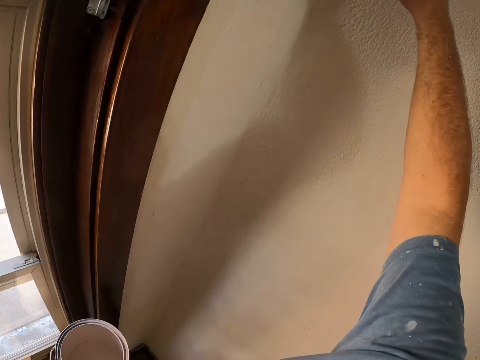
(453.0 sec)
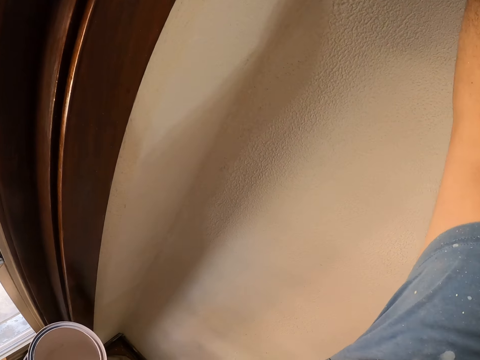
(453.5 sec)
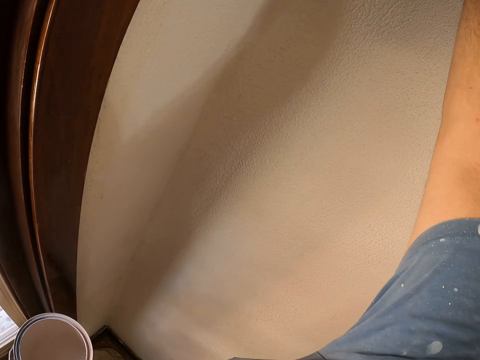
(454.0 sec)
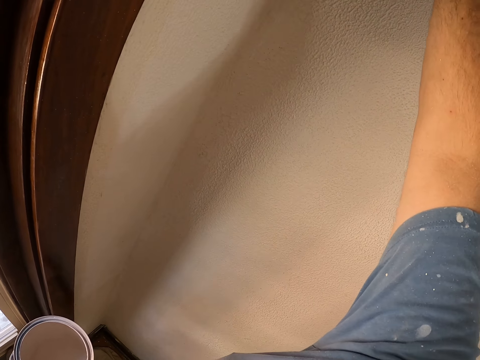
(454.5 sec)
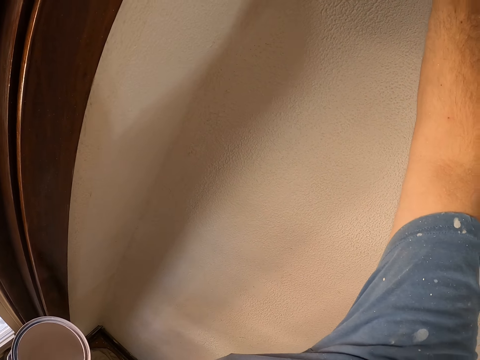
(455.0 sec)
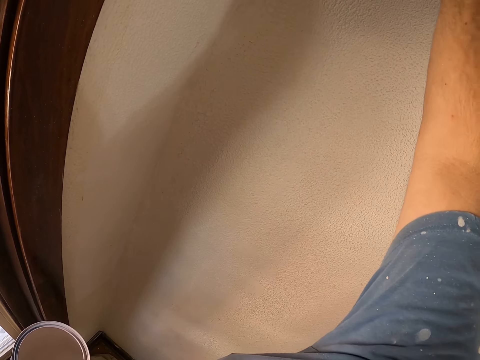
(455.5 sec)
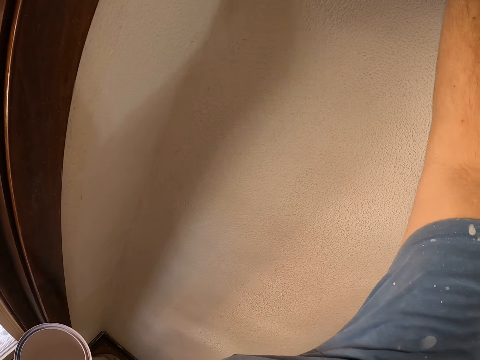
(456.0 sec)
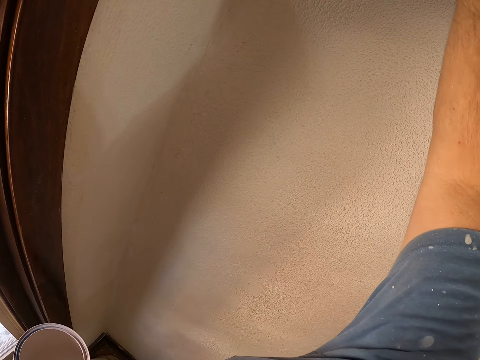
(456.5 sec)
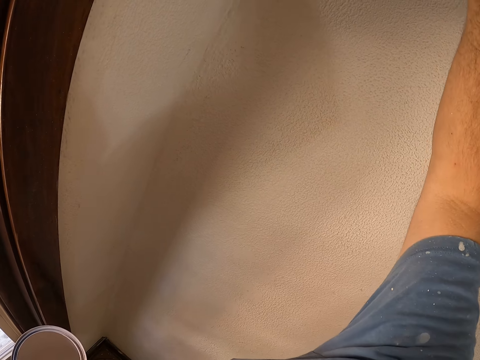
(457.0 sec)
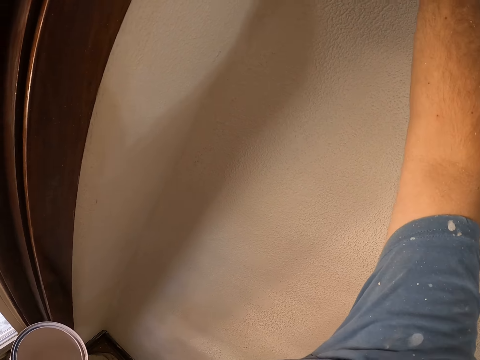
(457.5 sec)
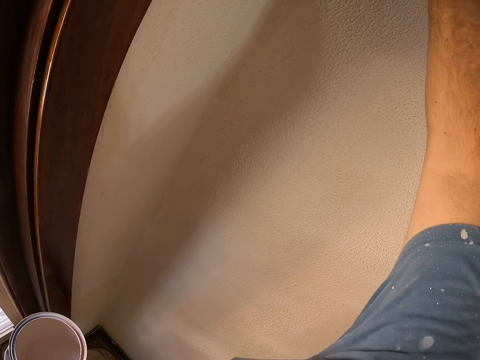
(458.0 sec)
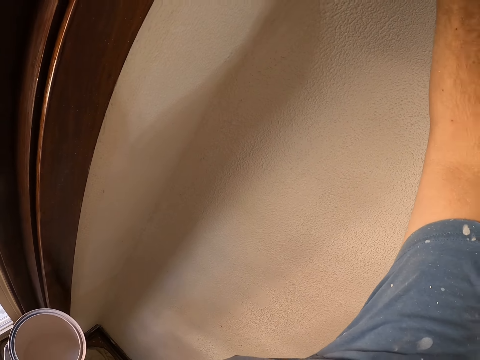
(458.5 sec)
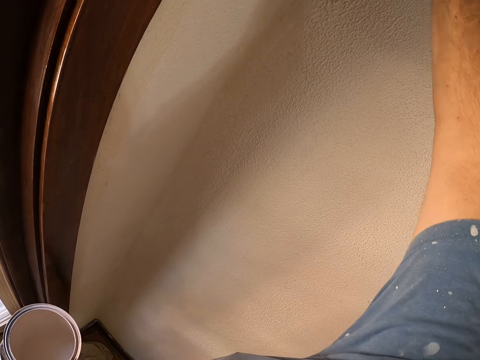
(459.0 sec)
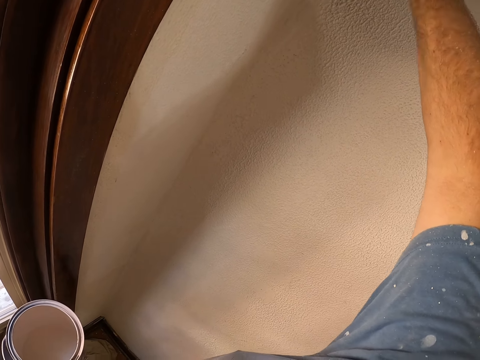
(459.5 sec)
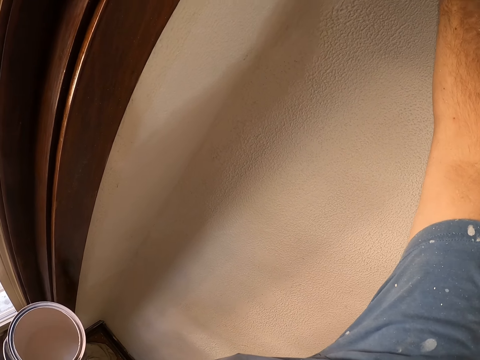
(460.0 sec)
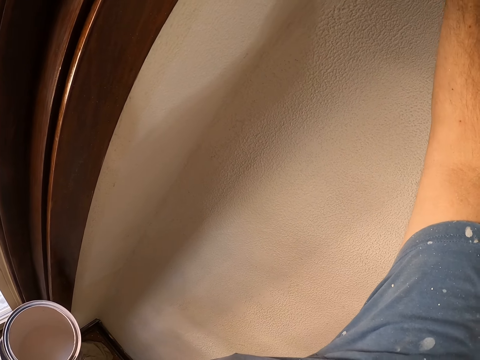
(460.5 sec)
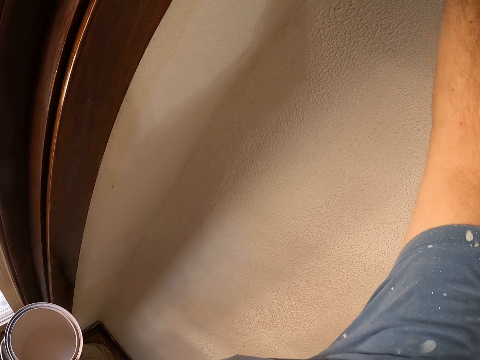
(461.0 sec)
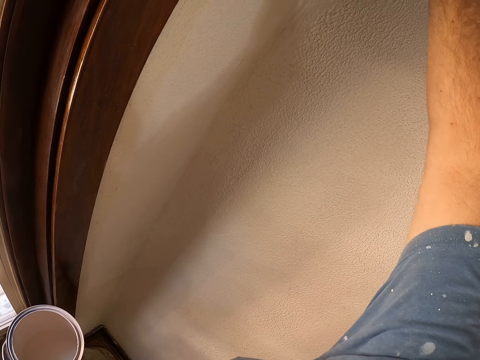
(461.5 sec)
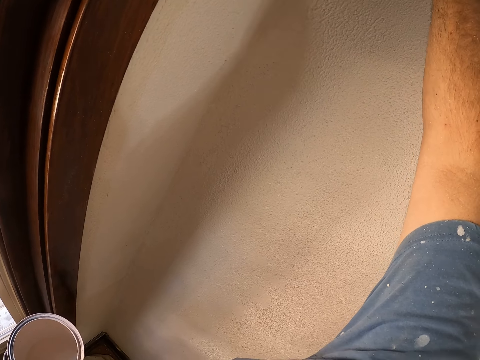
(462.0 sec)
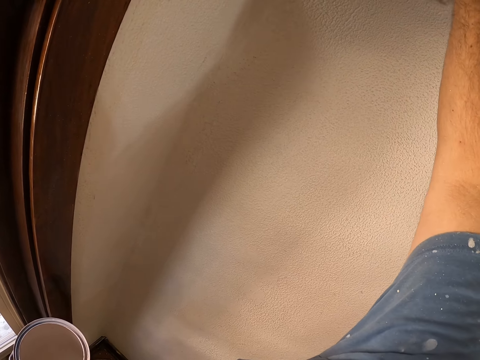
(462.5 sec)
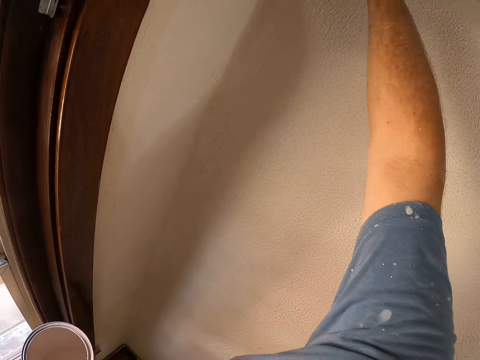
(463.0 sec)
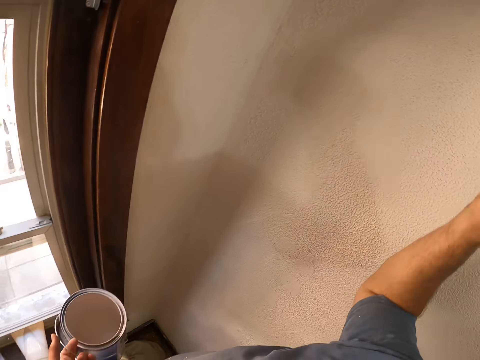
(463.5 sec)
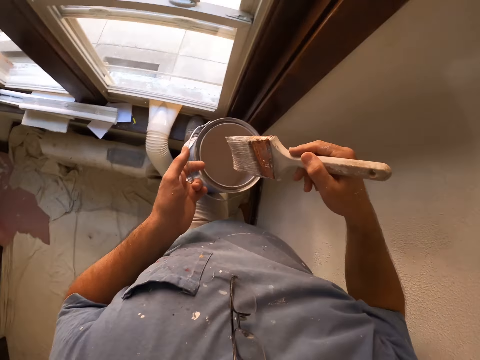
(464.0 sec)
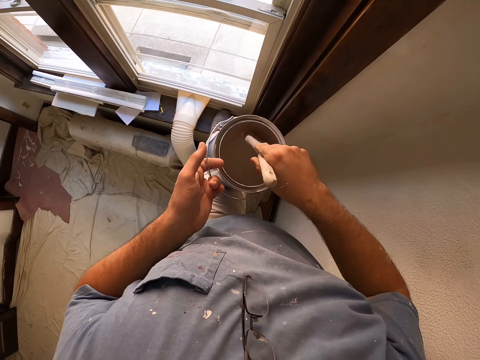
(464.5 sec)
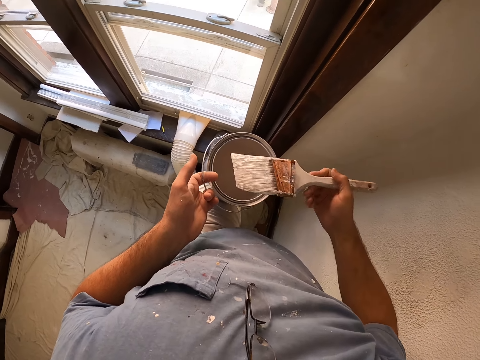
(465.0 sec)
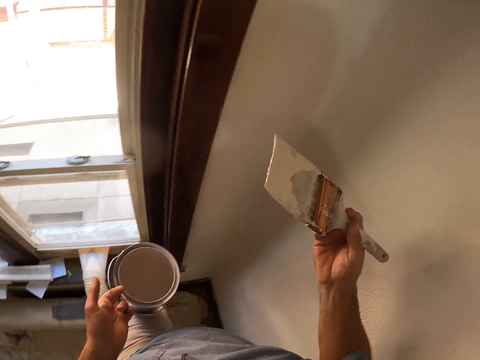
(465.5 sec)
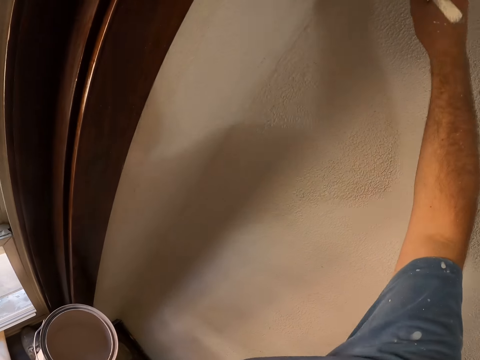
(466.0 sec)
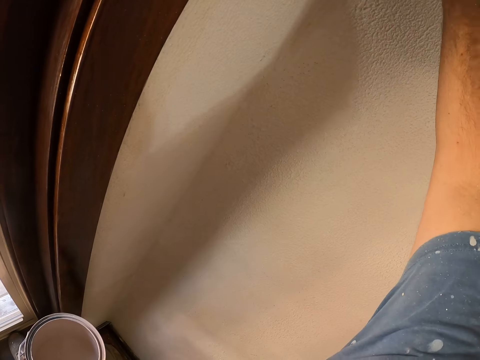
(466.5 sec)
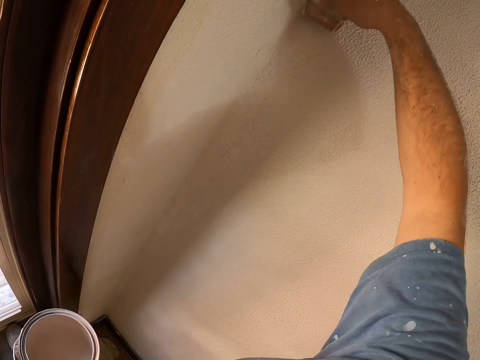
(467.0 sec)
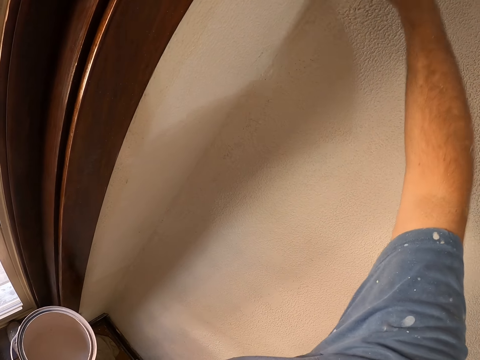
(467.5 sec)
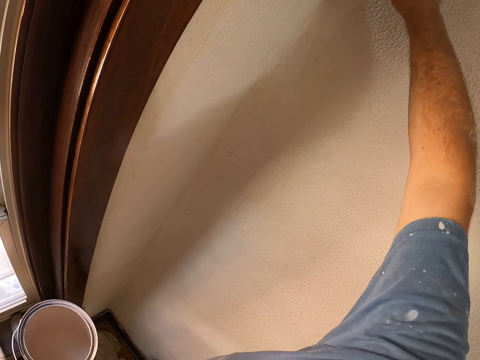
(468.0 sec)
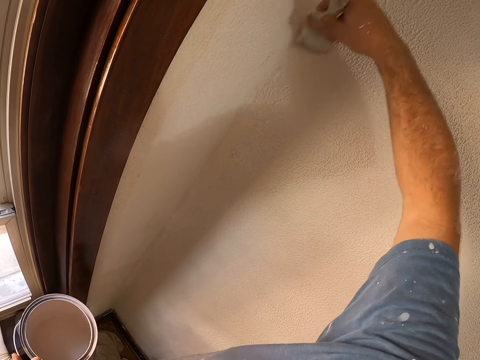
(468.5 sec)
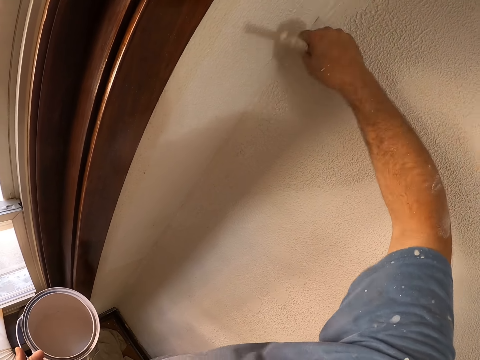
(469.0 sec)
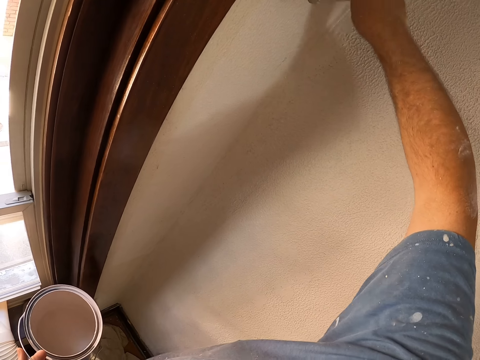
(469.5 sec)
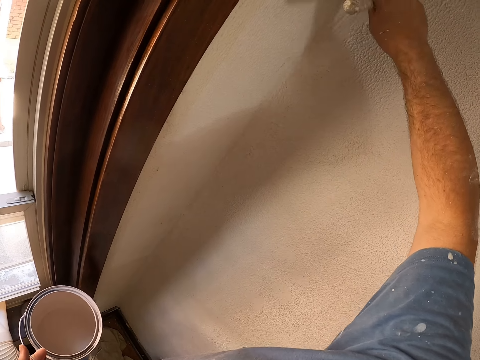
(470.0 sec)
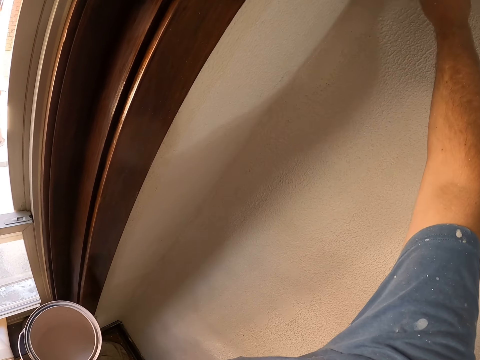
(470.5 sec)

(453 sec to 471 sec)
The camera wearer continues painting. They dip the brush into the paint. They continue painting.

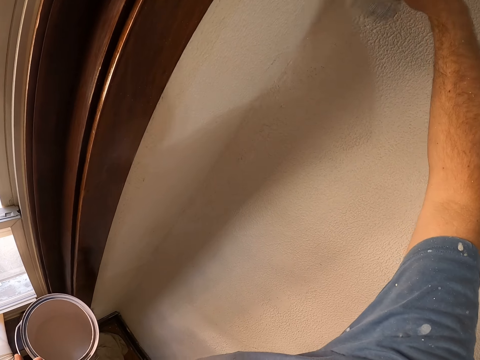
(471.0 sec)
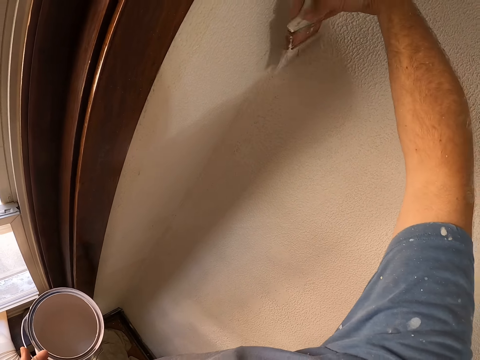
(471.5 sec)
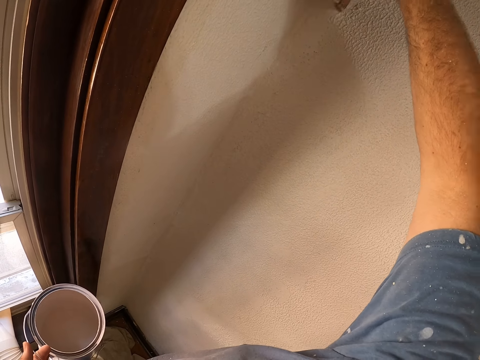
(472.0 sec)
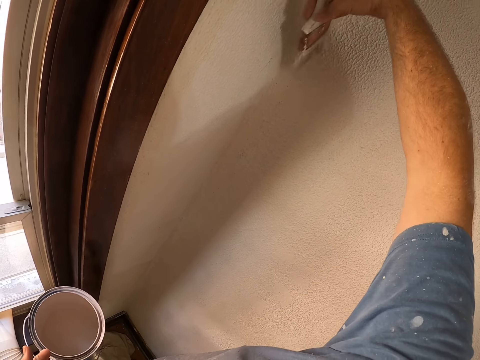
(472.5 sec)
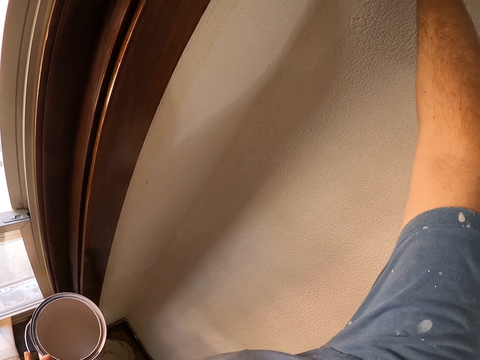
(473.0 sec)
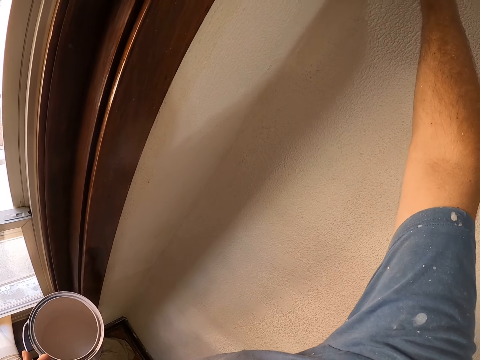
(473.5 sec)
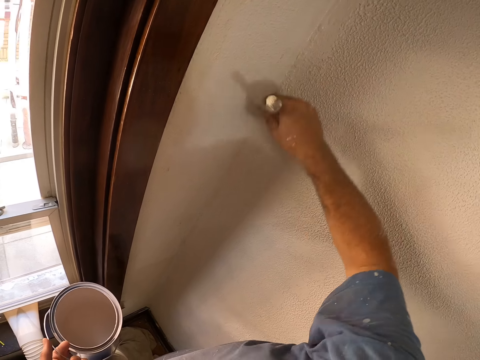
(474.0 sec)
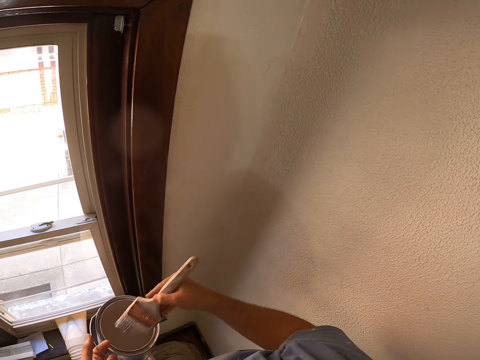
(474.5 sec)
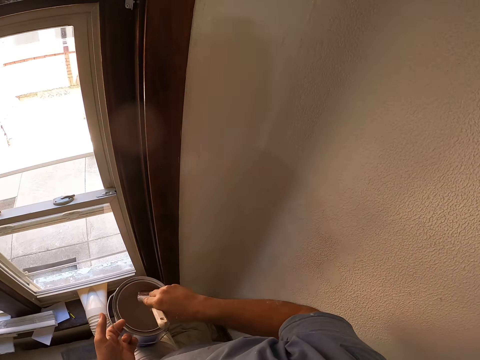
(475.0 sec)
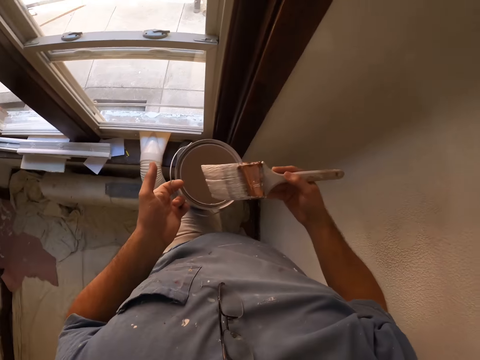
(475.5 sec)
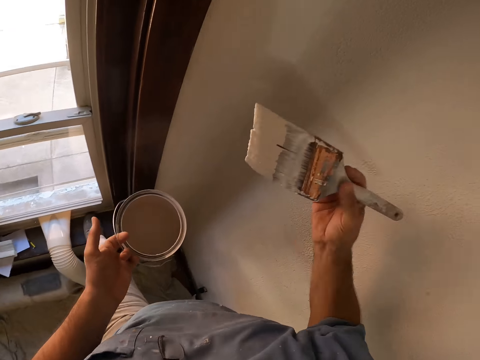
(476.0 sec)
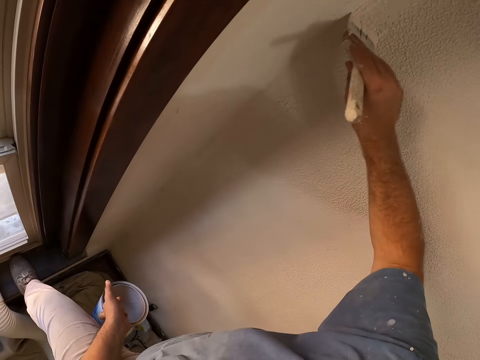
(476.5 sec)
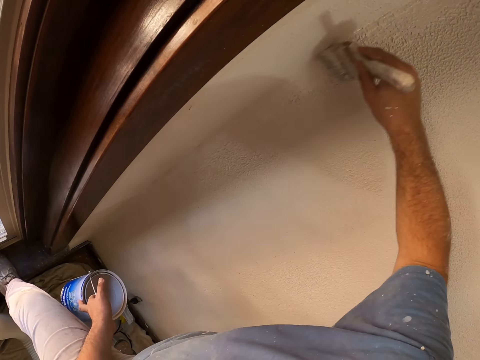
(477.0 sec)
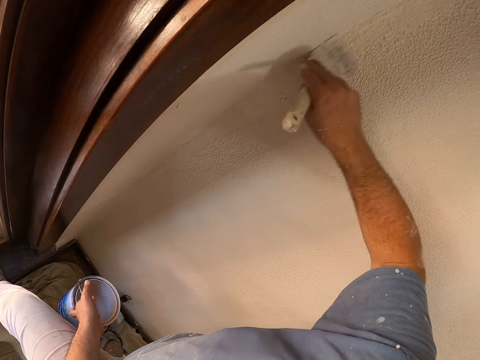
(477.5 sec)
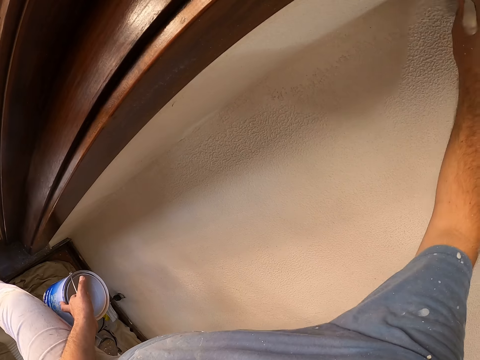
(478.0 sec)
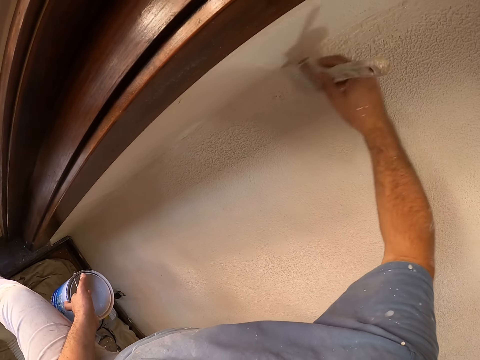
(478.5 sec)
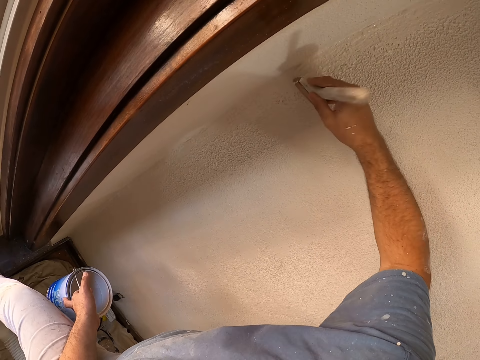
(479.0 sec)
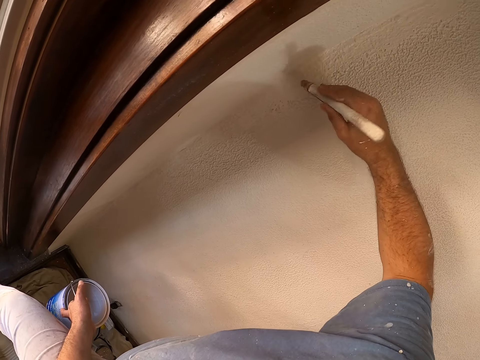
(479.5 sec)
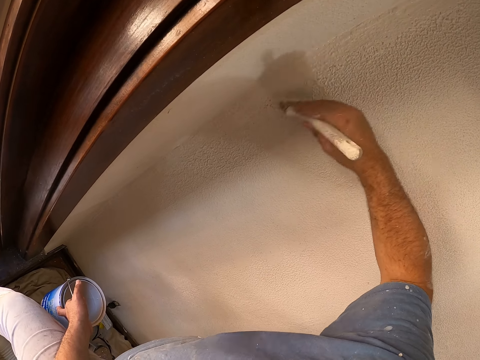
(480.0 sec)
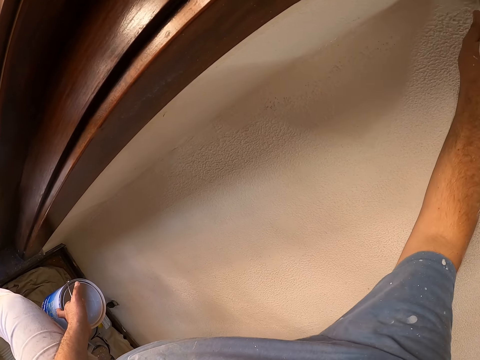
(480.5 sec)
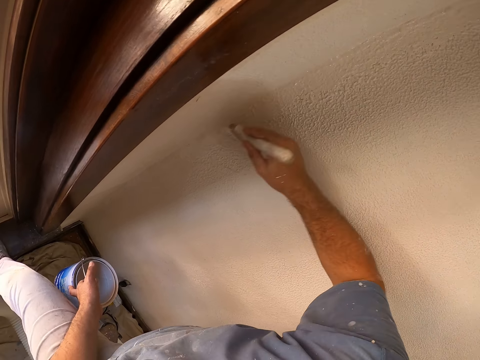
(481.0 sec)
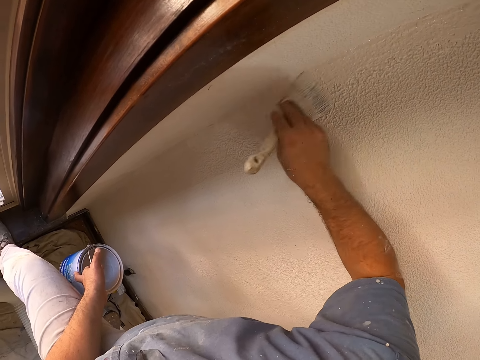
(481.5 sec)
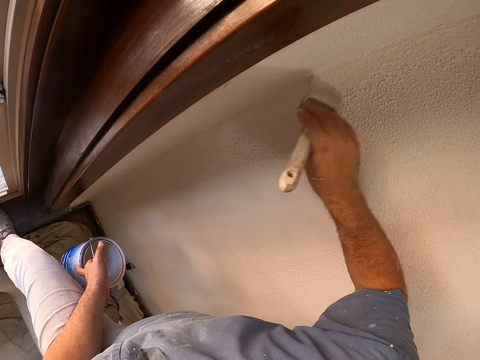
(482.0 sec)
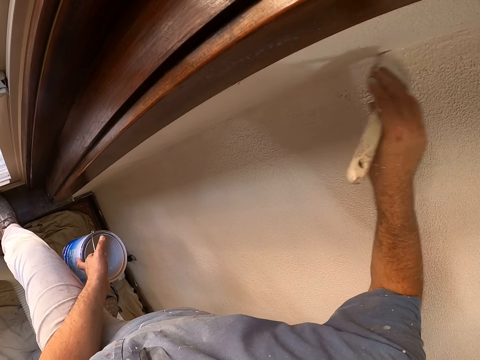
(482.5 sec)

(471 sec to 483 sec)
The camera wearer dips the brush into the paint. They continue painting.
